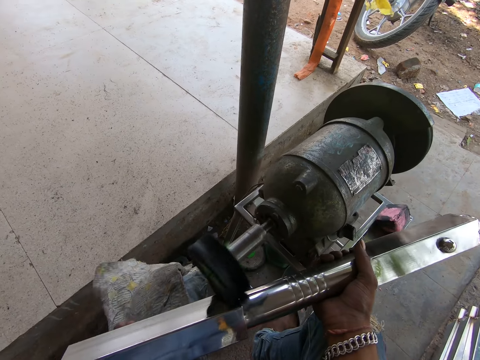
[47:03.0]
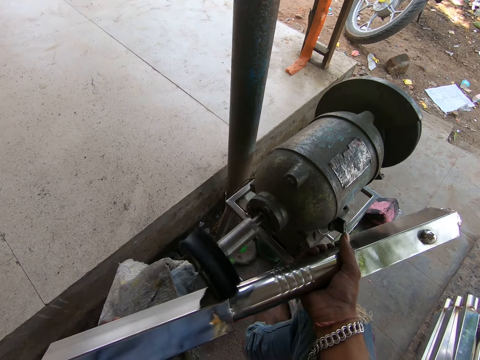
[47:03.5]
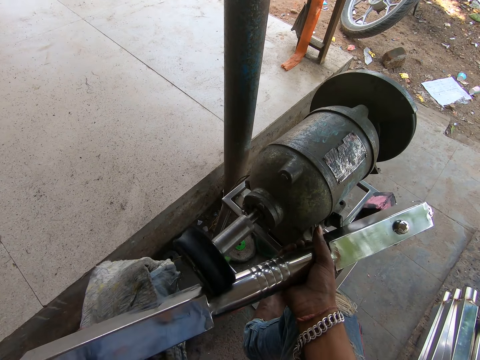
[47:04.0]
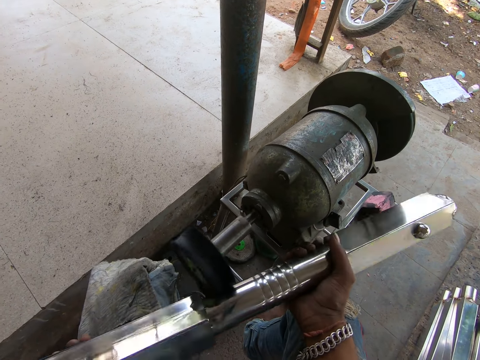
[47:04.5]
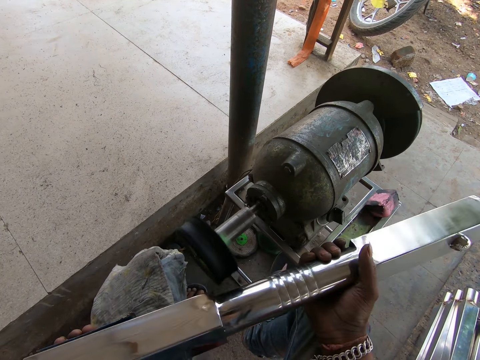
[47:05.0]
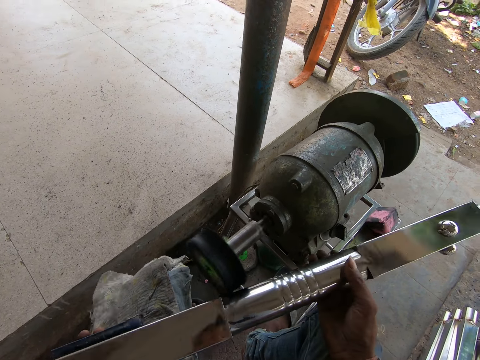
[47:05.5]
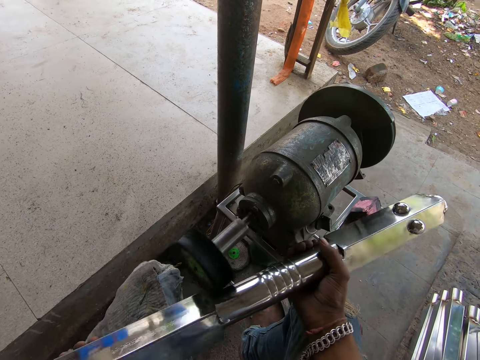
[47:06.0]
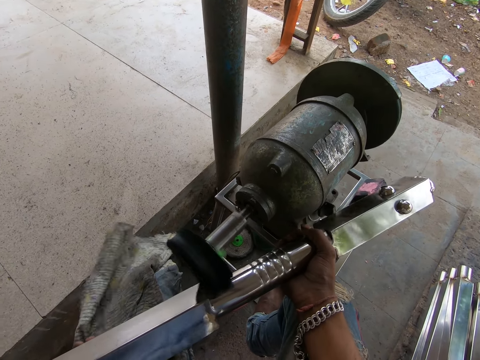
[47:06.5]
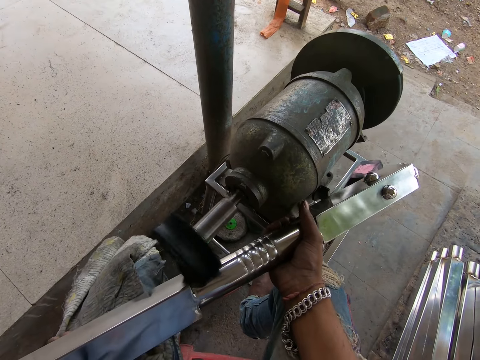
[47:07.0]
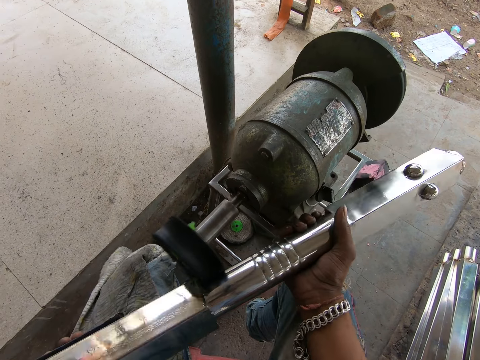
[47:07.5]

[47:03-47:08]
The camera wearer smoothens the metal with a metal sander.

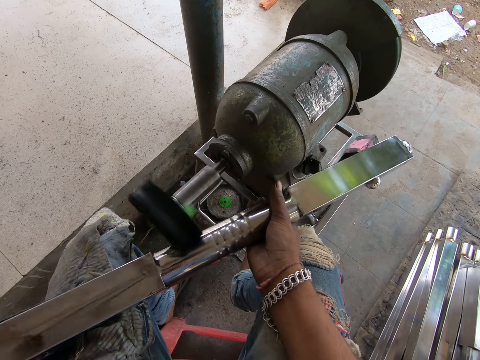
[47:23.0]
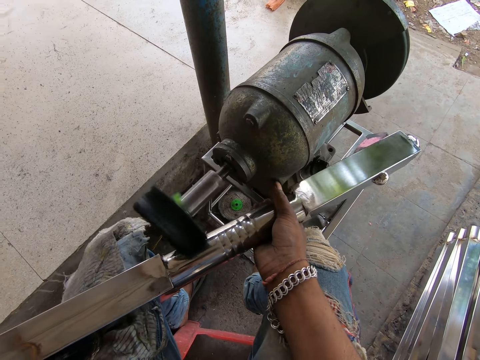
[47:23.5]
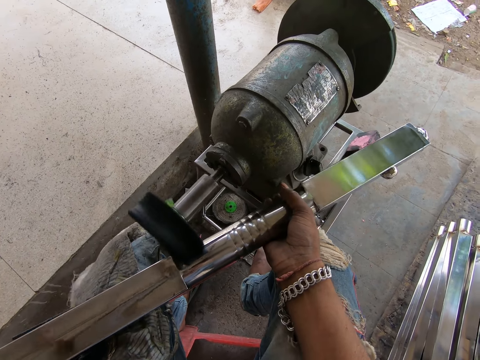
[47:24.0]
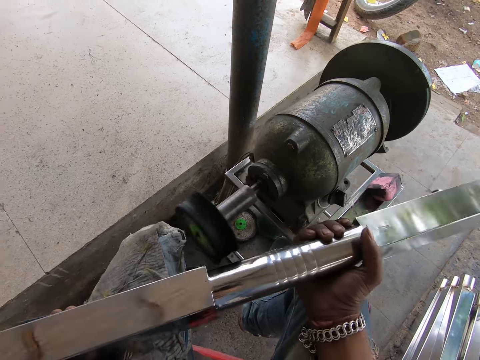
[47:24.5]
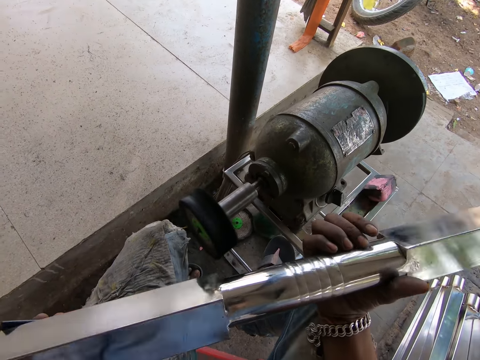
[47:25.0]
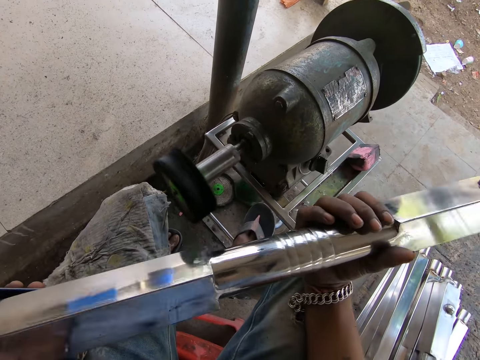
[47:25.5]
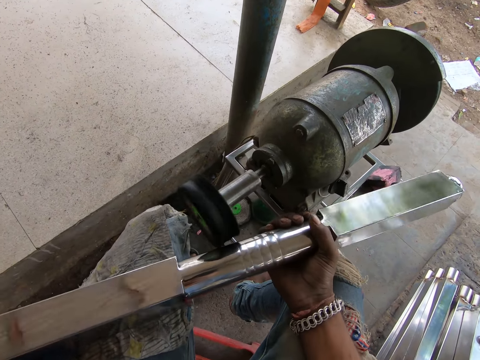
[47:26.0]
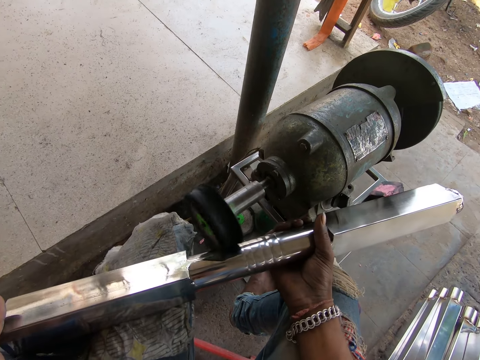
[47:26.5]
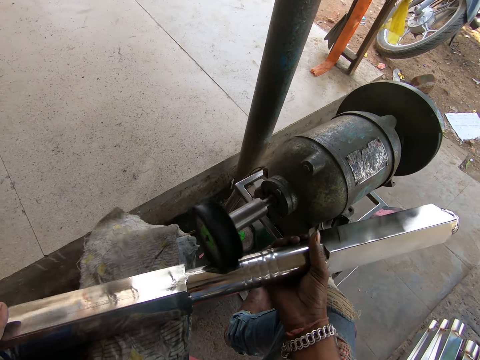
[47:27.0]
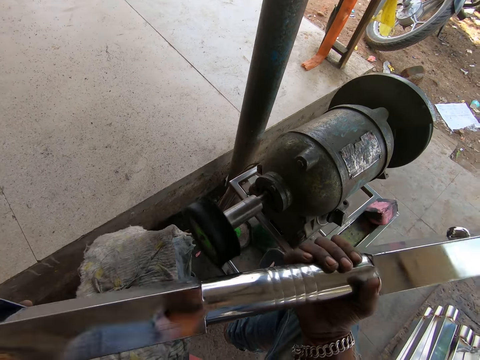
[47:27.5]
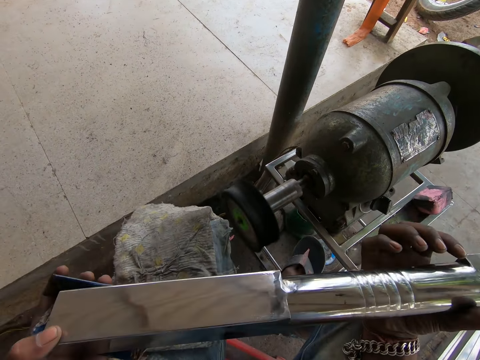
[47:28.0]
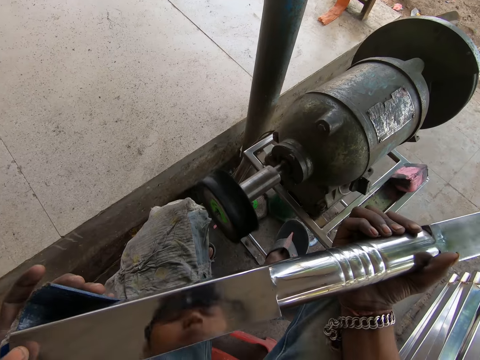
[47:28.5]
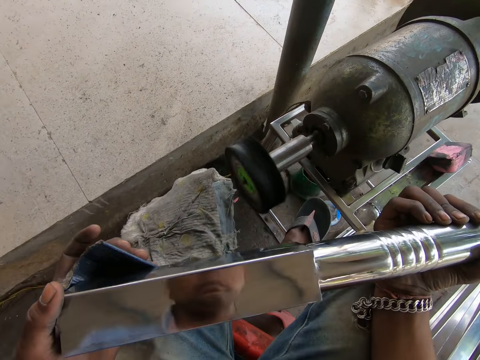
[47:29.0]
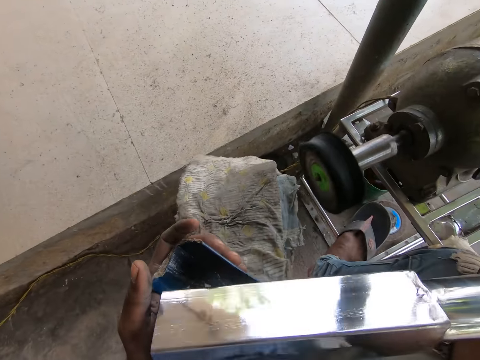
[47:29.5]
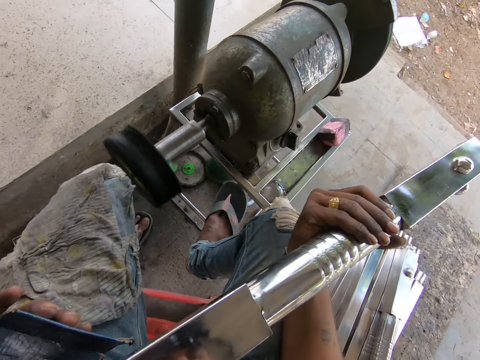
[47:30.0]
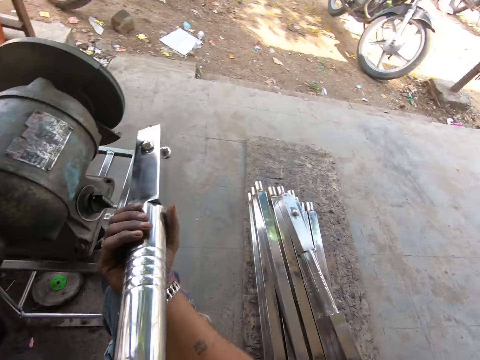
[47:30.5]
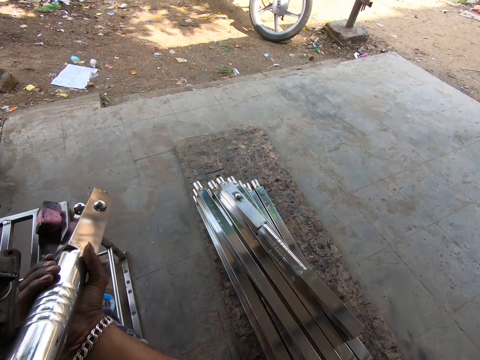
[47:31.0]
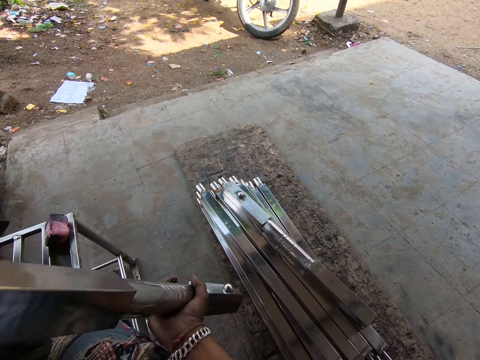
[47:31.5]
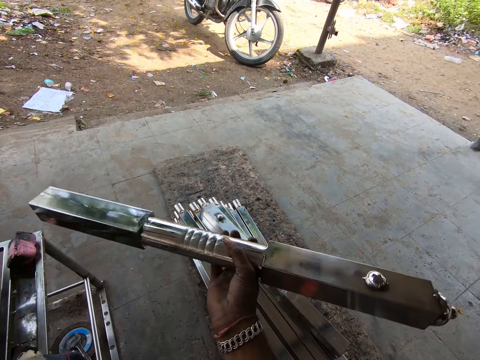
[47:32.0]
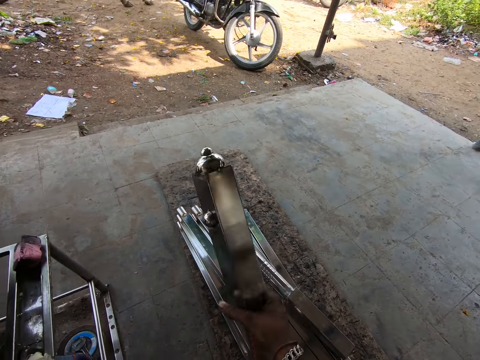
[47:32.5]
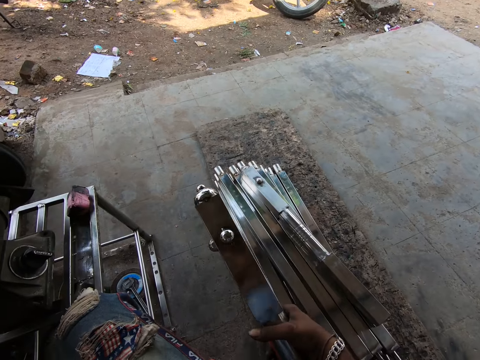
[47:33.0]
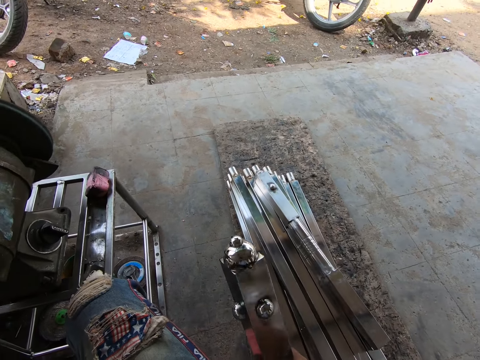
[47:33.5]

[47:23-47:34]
The camera wearer looks at the metal. He smoothens the metal with a metal sander. He observes the metal piece in both hands. He holds the metal piece with his right hand.

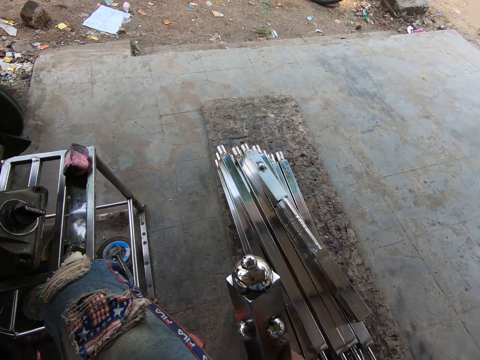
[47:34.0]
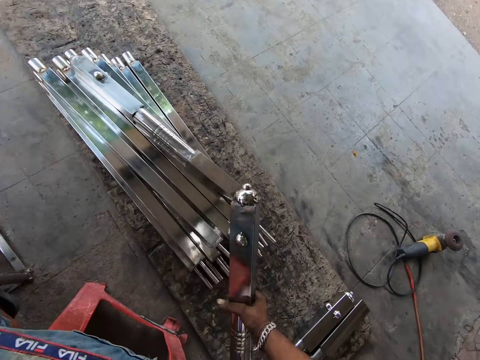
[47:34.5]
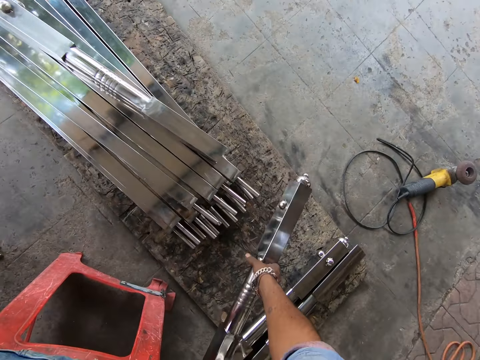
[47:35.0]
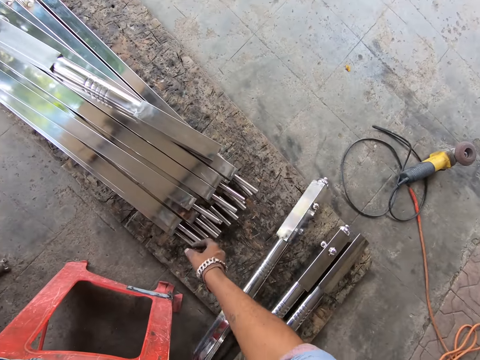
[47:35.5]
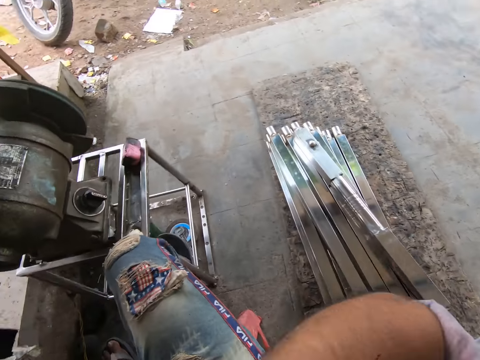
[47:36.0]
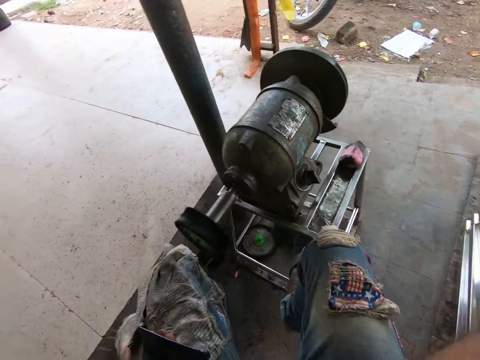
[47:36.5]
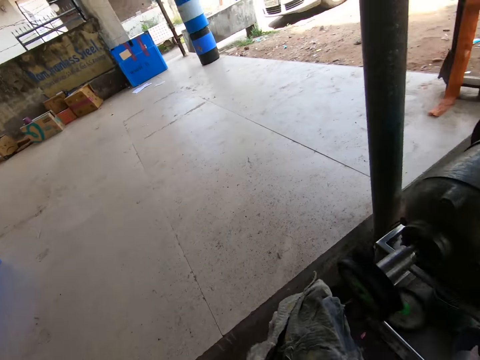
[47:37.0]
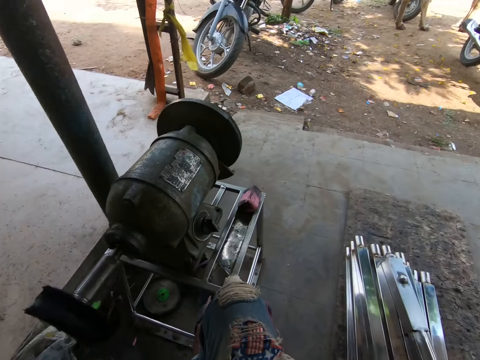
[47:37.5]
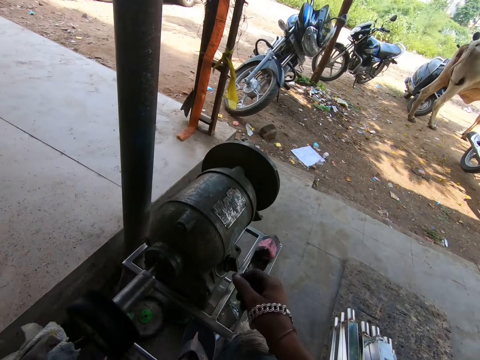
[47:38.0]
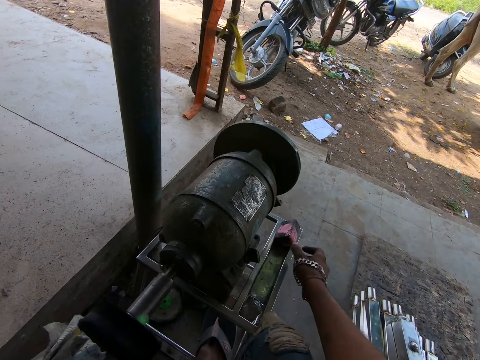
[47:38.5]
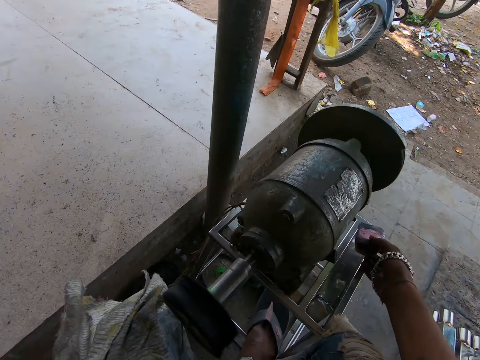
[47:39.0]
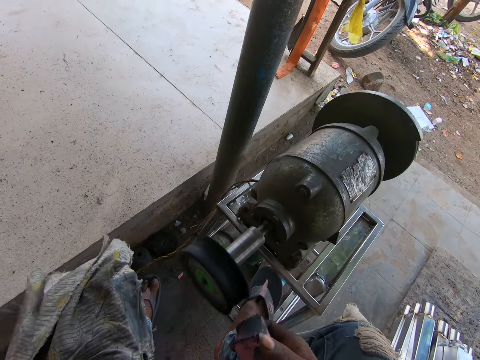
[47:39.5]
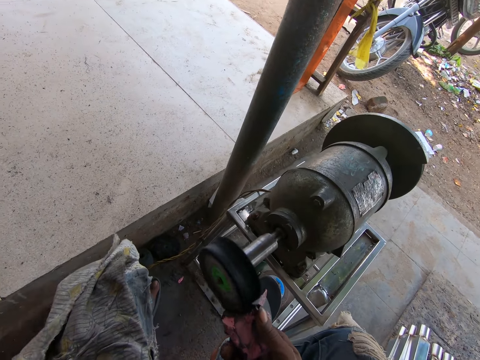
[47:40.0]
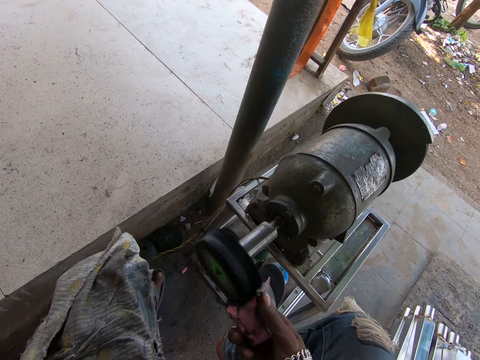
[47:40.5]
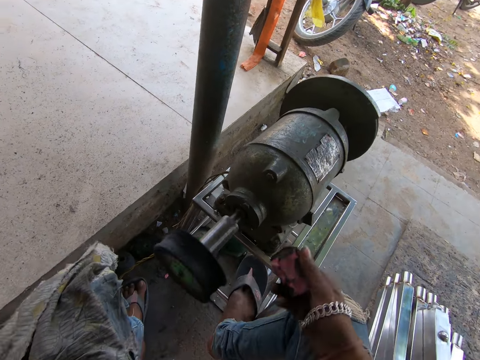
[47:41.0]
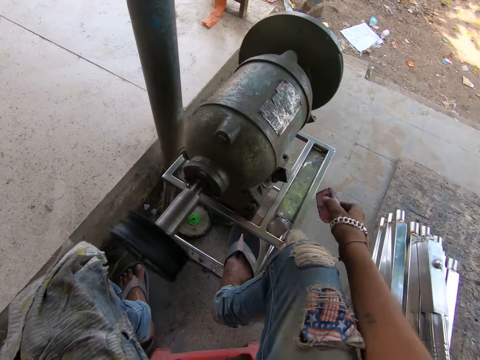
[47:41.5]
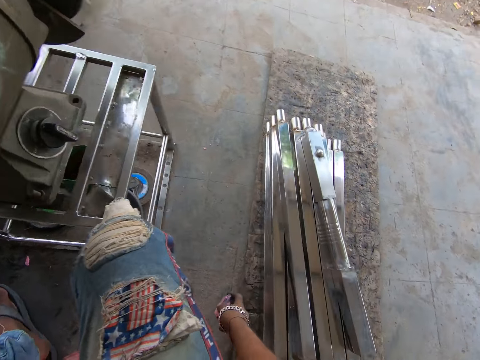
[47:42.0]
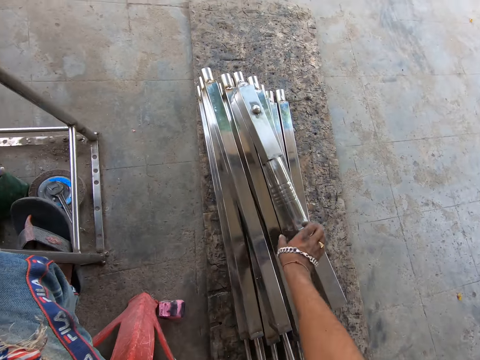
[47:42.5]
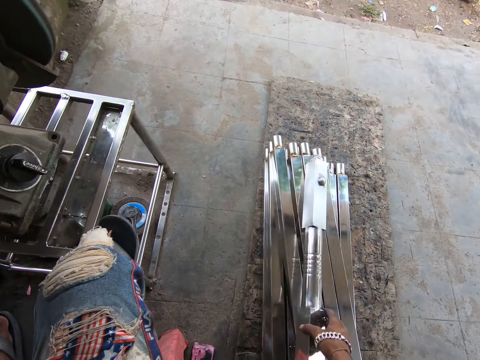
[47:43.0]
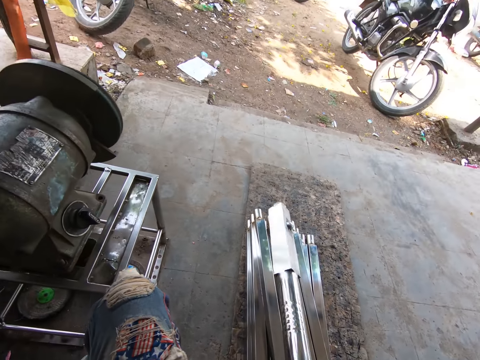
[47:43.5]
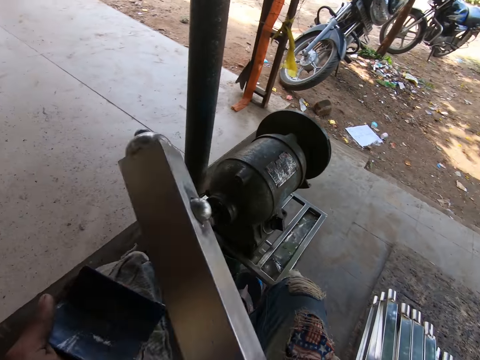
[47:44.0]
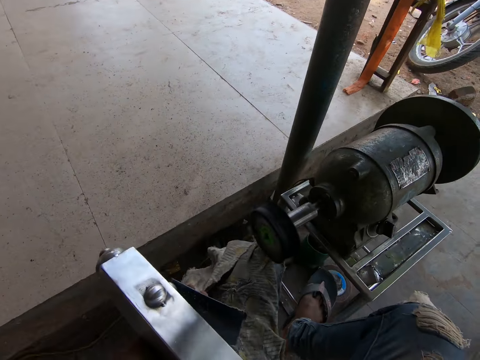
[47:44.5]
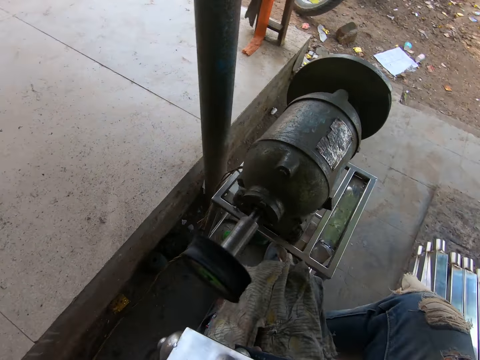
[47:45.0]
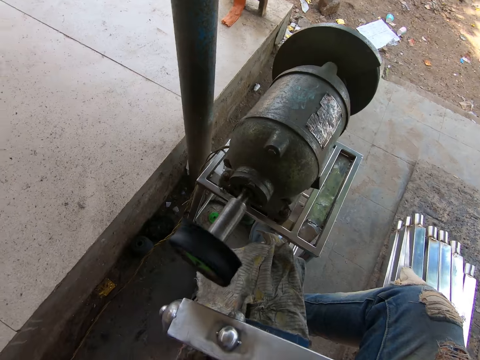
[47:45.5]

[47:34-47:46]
The camera wearer places the metal piece on the ground with his right hand. He looks around. He picks up the lubricant or sponge from the bench with his right hand. He applies the lubricant to the buffing wheel with his right hand. He drops the lubricant on the ground with his right hand. He picks up the metal piece from the ground with his right hand.
